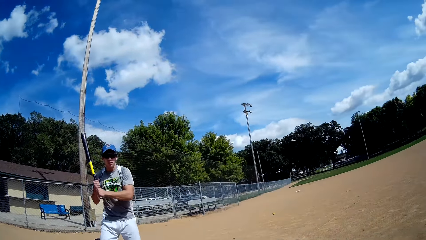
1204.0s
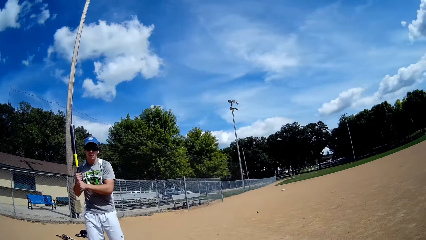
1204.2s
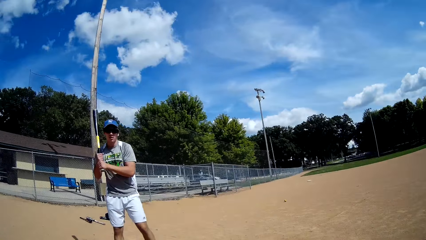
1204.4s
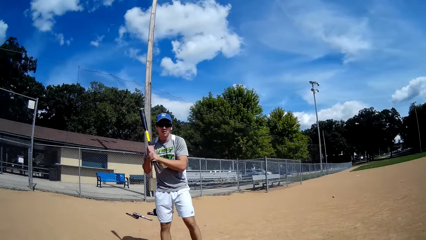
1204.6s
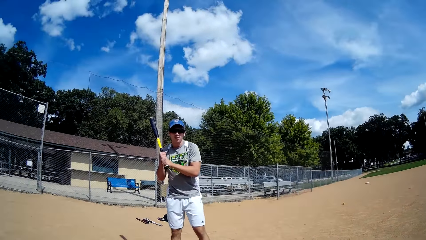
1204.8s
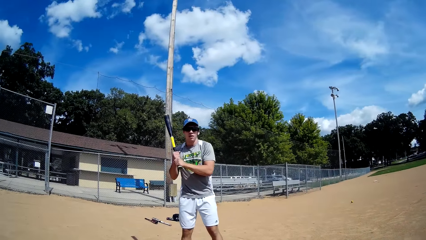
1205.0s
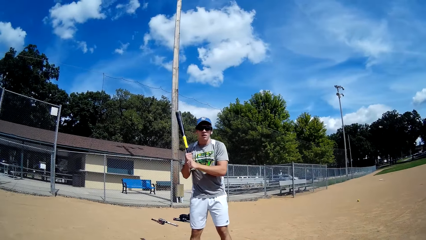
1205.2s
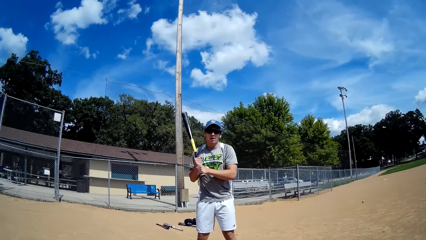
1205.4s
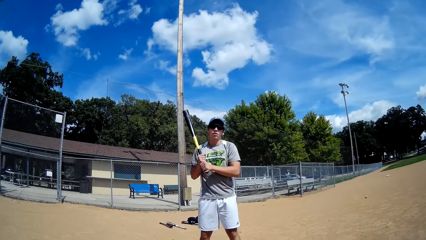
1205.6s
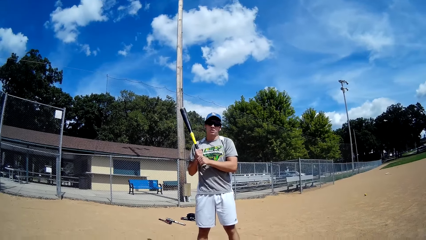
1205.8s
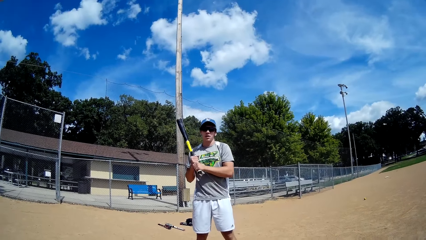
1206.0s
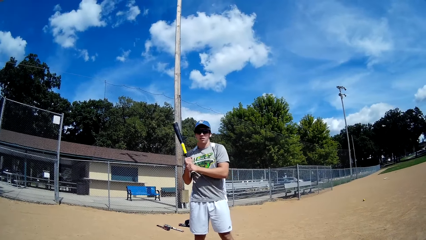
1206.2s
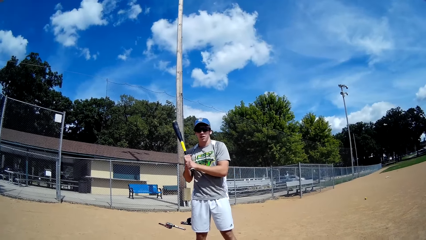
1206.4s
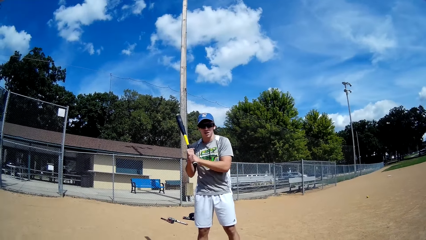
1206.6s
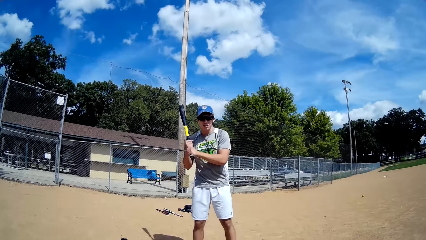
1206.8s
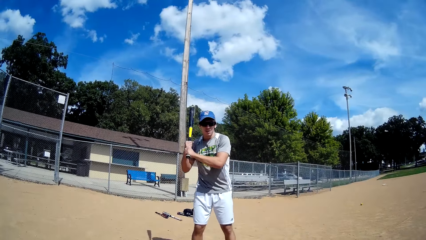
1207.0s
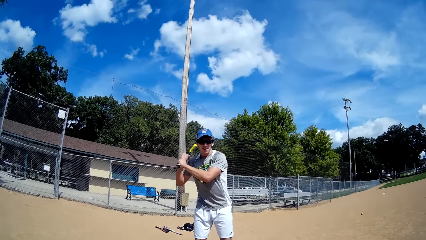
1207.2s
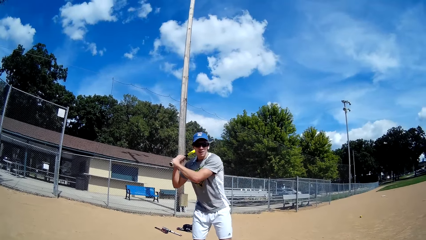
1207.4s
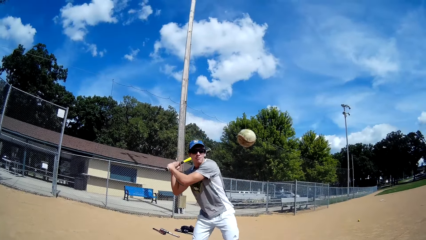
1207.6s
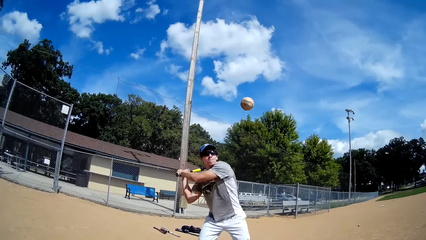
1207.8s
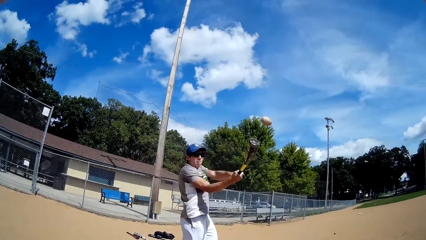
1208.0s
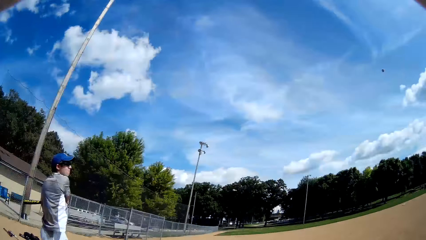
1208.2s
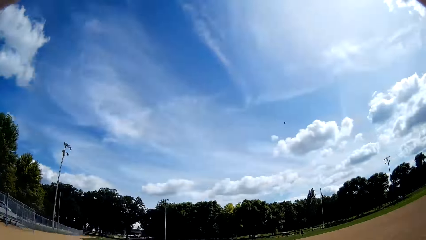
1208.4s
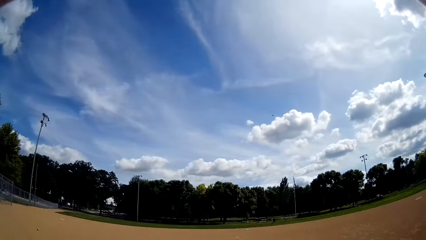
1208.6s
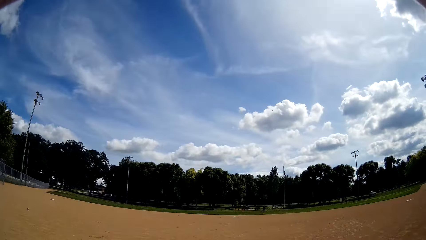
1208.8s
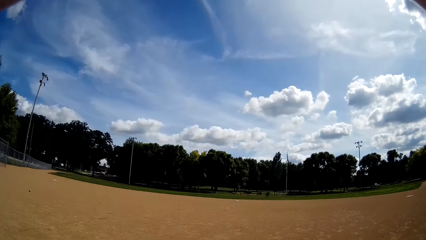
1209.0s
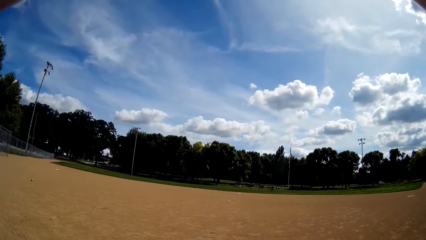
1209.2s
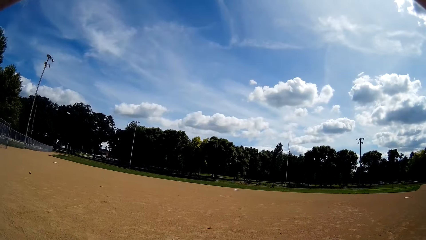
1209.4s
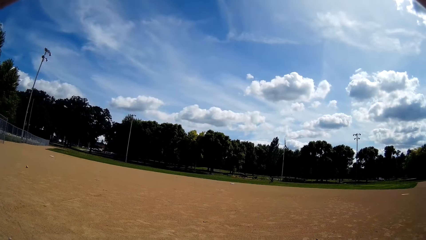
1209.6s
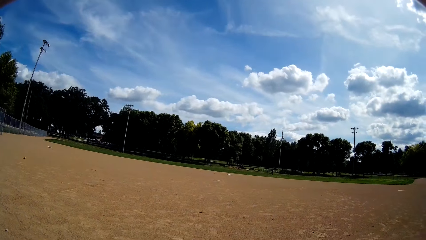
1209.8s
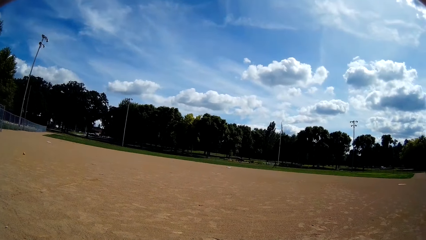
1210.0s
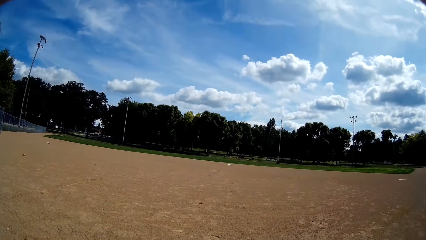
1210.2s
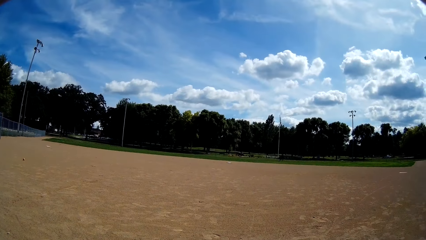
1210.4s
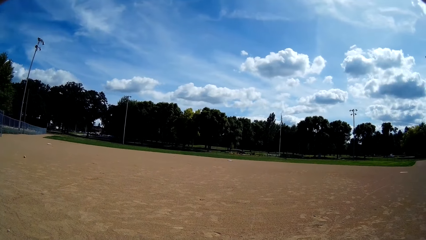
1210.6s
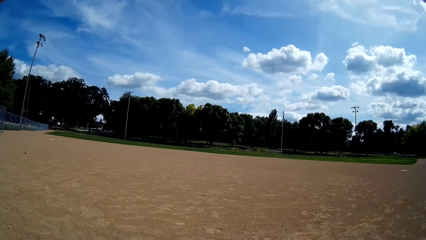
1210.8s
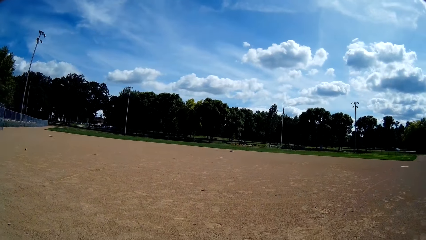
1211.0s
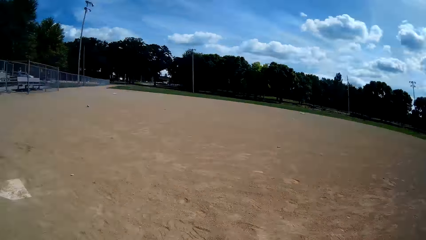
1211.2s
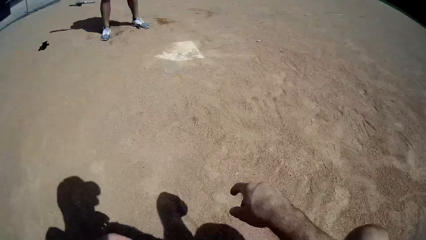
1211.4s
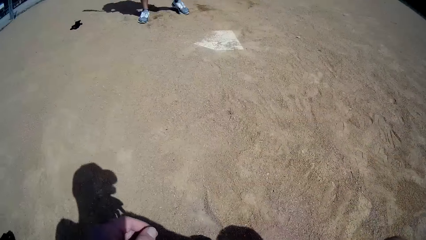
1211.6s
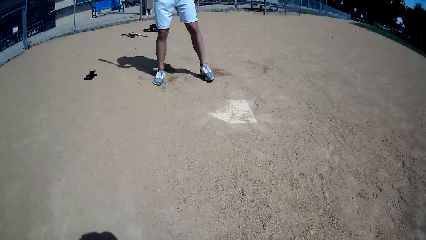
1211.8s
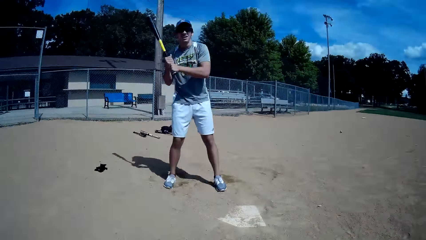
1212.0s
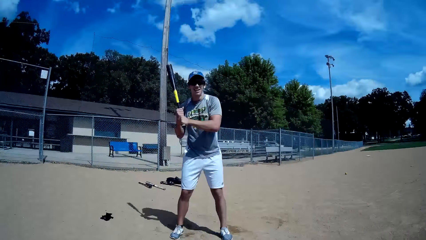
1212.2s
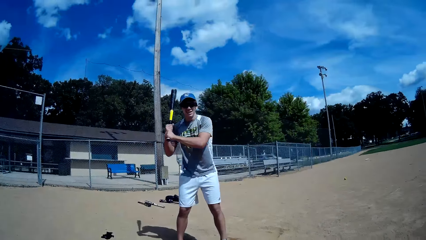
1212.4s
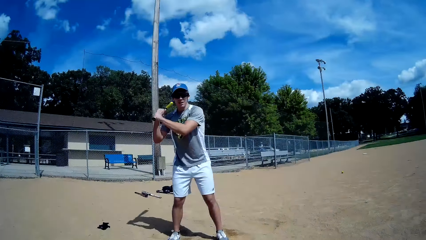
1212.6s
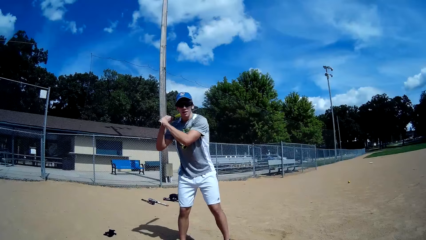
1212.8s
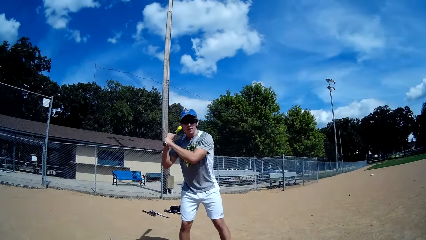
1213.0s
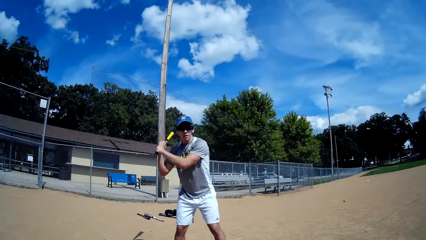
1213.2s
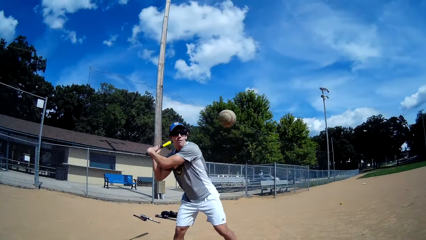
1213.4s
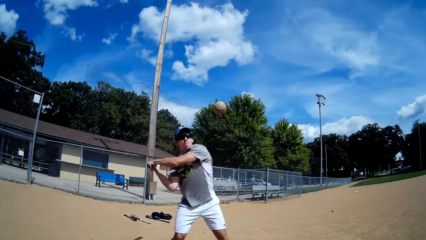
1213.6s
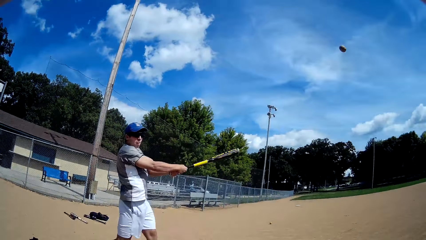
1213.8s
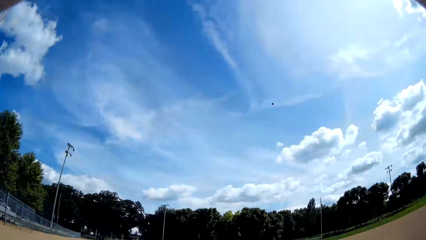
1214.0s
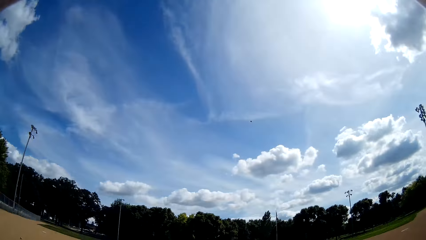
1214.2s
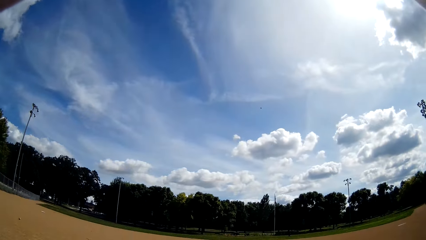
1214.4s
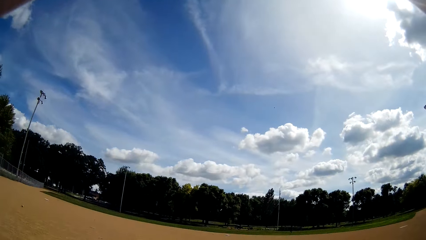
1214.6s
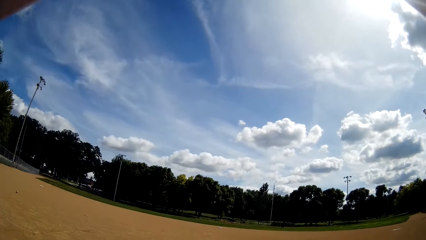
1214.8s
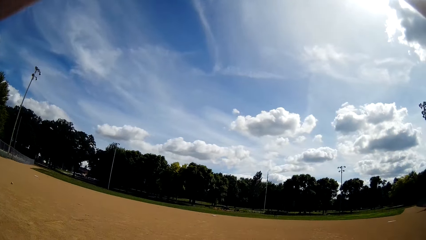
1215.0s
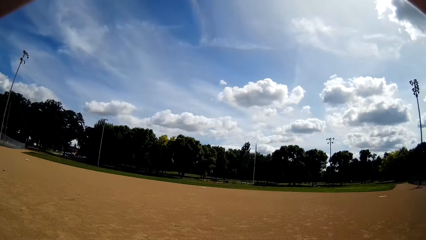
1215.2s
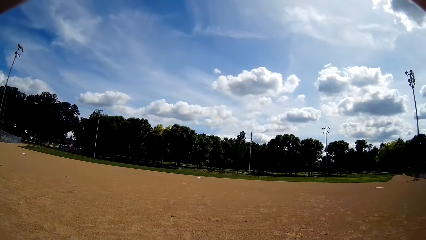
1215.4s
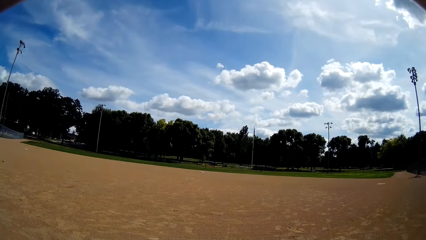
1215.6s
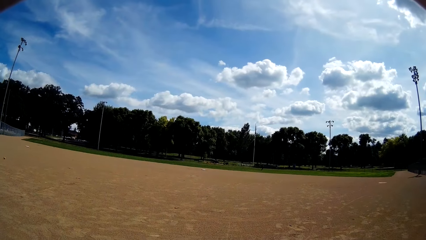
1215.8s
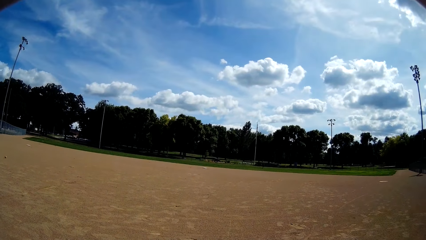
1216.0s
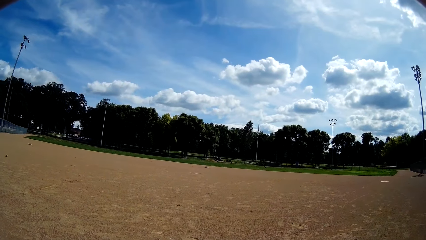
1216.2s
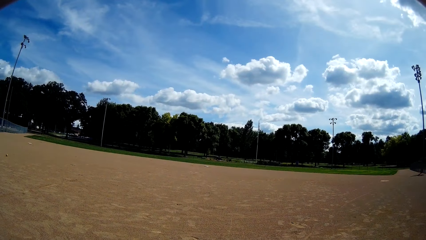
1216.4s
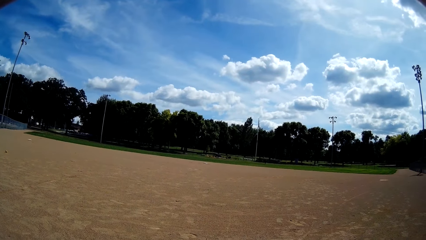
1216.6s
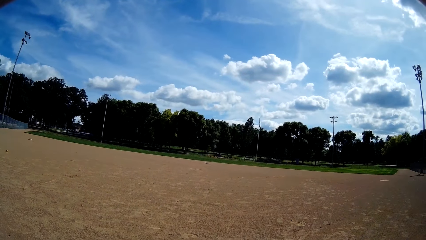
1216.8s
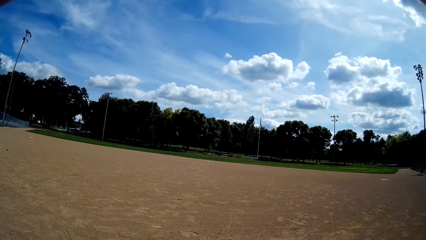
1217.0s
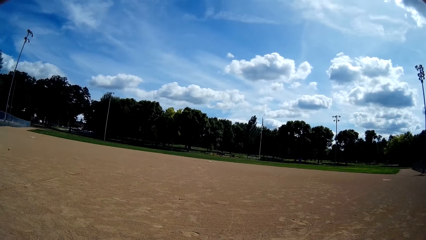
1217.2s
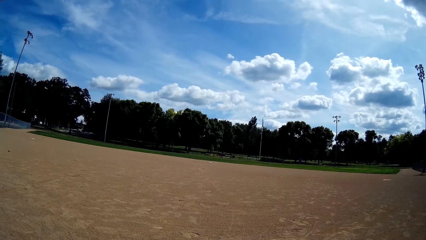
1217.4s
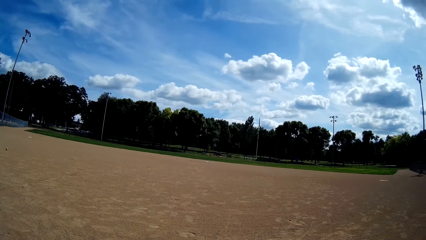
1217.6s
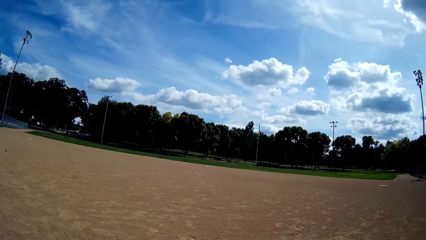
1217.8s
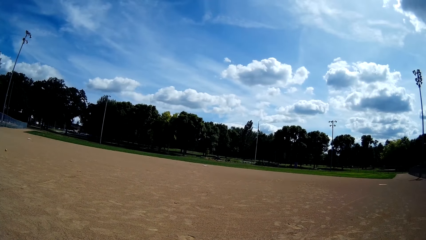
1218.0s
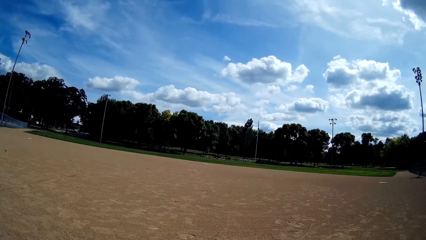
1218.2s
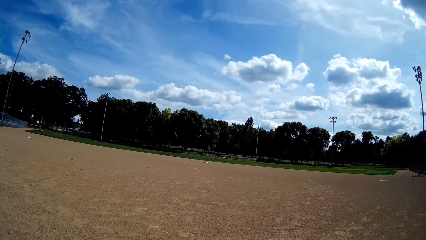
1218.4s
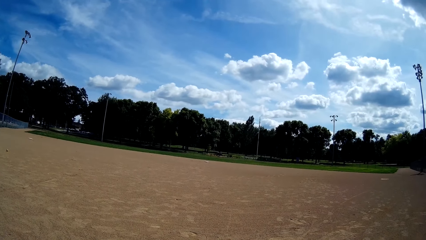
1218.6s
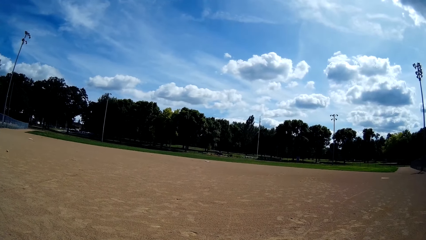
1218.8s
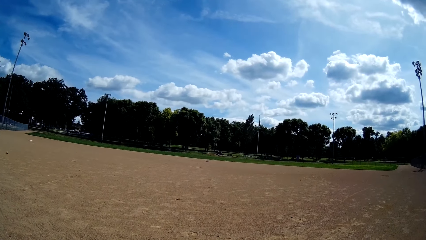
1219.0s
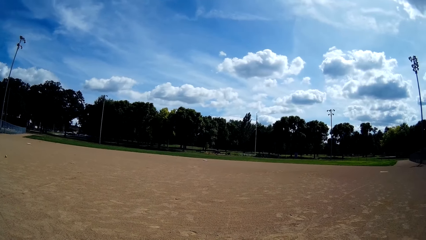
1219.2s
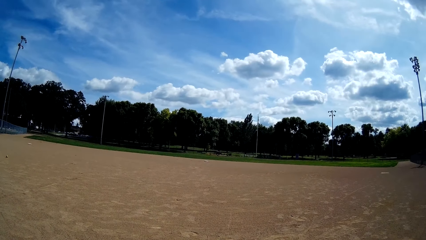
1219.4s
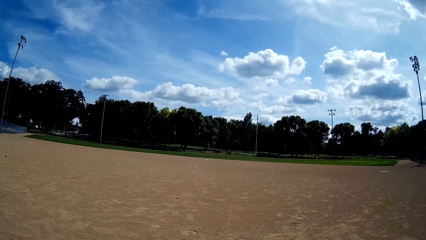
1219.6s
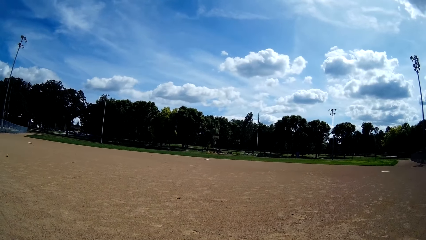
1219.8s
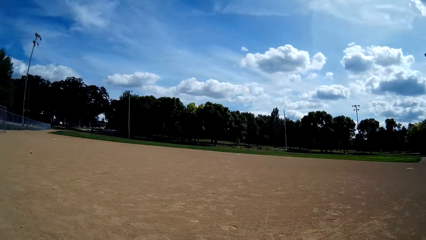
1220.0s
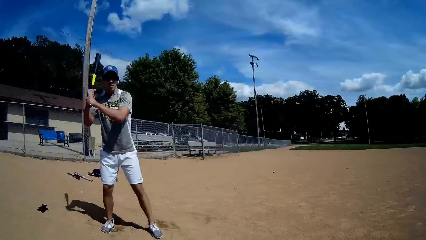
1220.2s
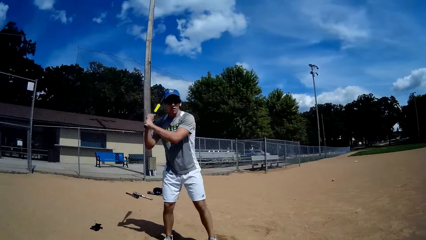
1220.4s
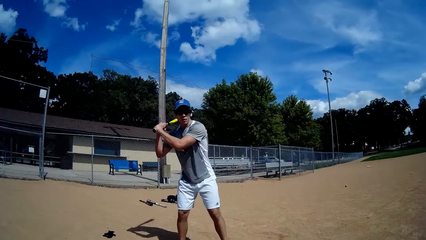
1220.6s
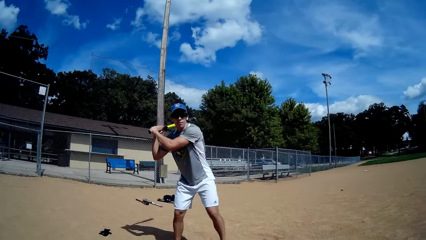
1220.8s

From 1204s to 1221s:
The man looks at the camera wearer. The camera wearer throws the ball towards the man with his right hand. The man hits the ball with the baseball bat in his hands. The camera wearer looks on the ground. The man holds the bat high. The camera wearer throws another ball towards the man with his right hand. The man hits the ball with the baseball bat in his hands. The camera wearer looks at a distance.
